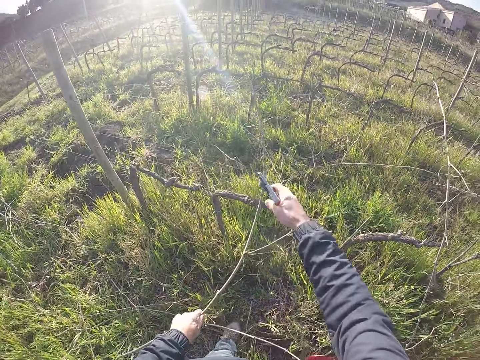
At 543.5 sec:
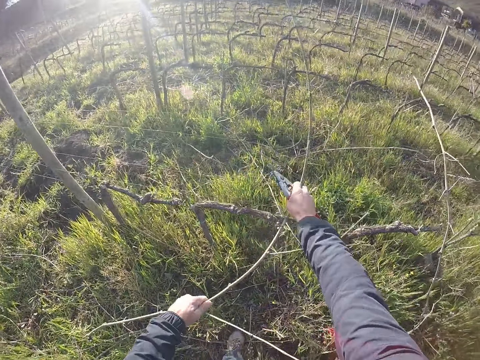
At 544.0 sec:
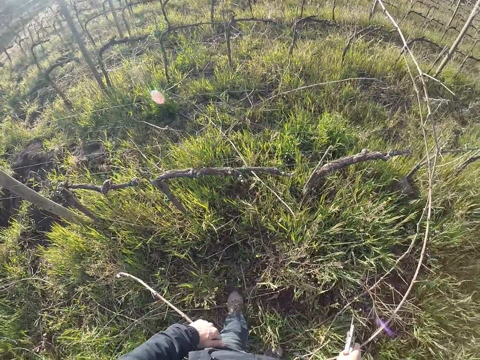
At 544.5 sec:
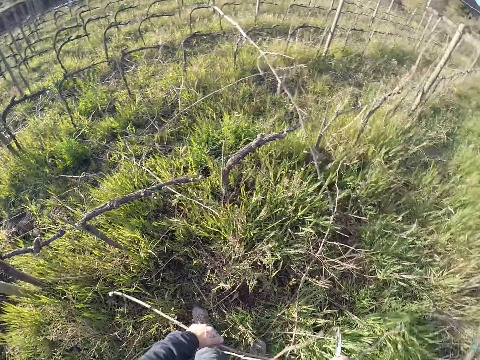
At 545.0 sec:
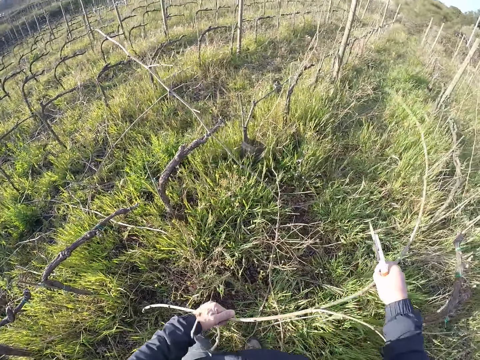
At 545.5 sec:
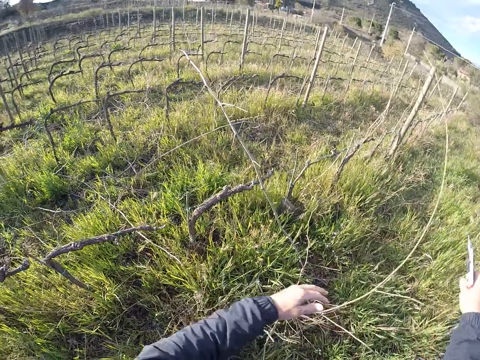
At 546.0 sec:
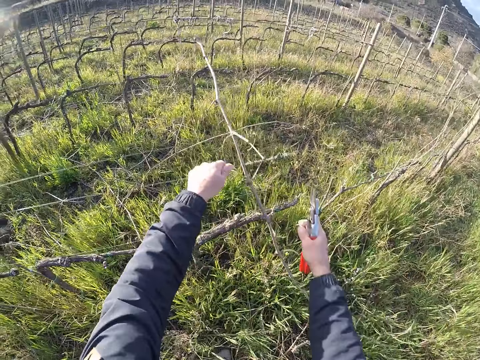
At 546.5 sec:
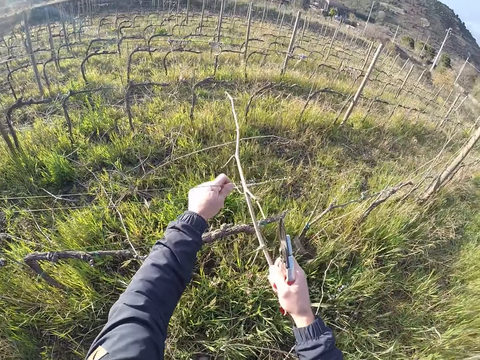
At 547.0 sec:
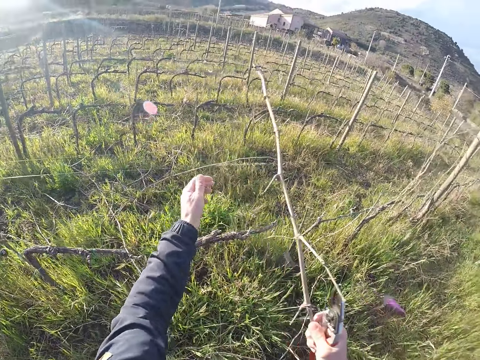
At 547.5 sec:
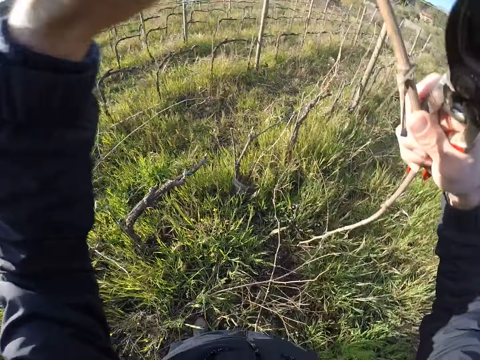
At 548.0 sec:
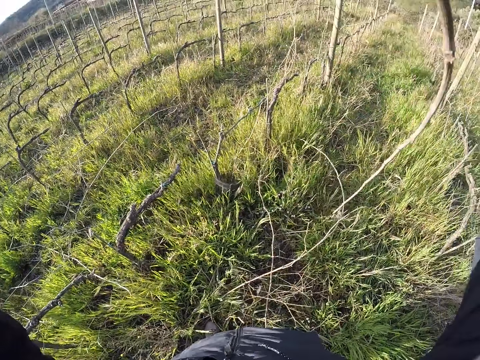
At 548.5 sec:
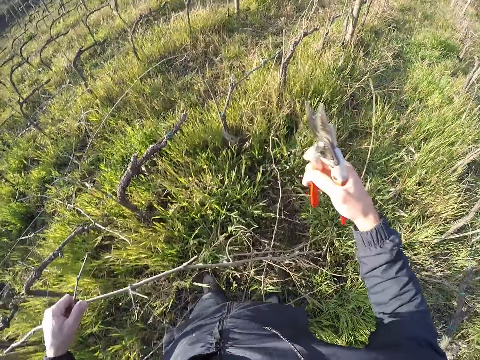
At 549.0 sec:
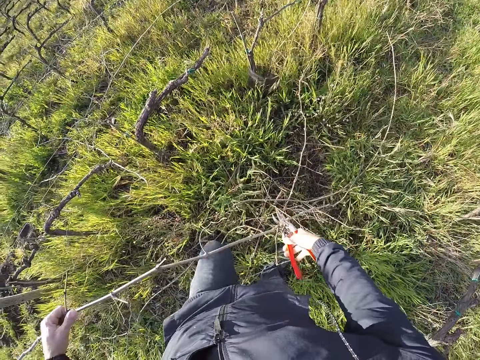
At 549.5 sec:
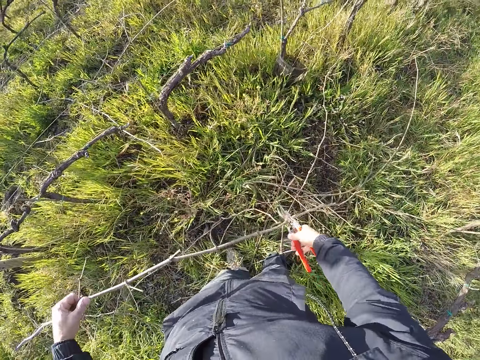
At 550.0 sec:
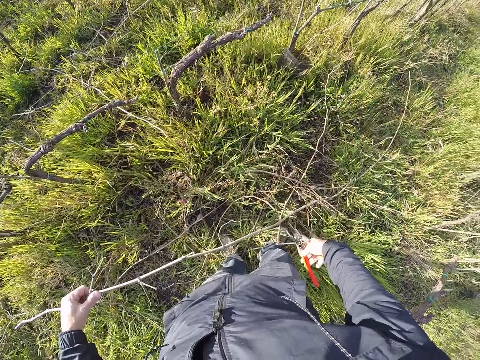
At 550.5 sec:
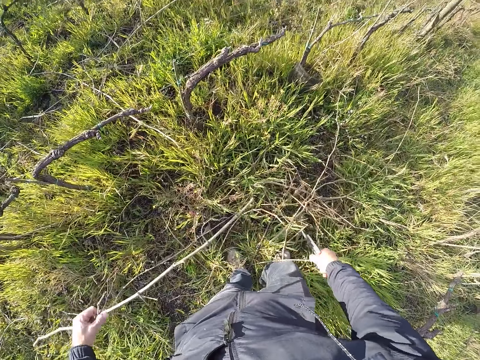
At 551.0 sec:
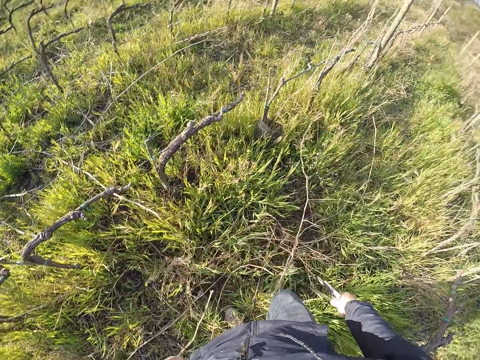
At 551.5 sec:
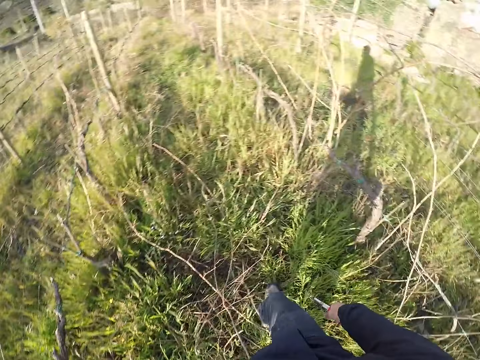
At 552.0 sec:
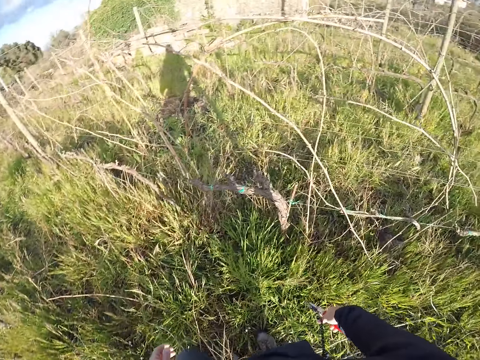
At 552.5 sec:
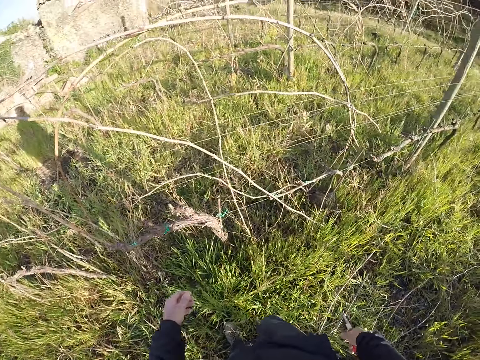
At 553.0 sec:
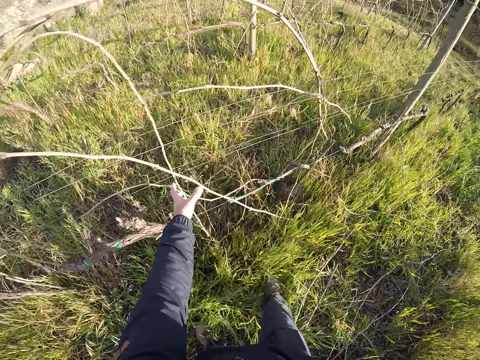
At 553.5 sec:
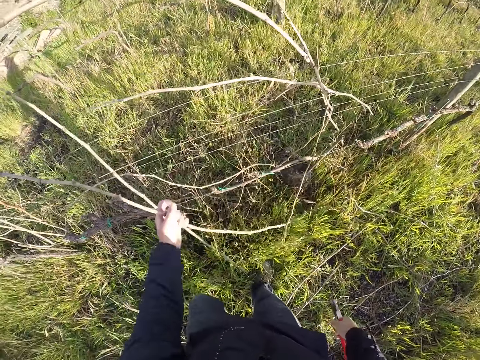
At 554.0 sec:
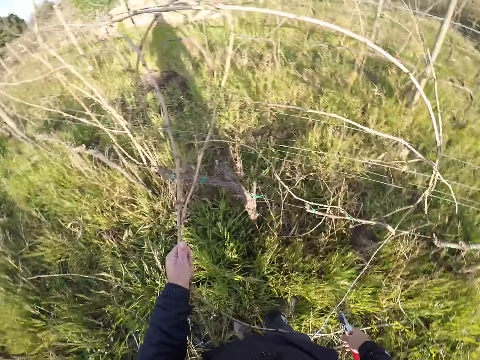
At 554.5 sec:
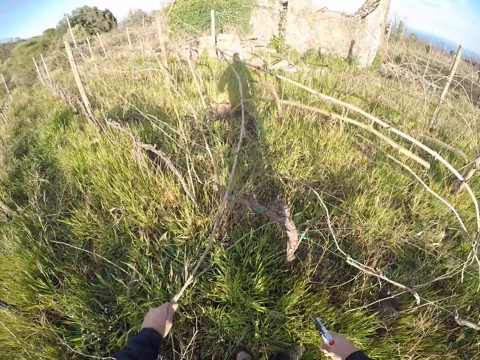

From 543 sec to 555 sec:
The camera wearer draws out the twig from the wire fence with his right hand. He drops the twigs in his left hand on the ground. He draws out some twigs from the wire fence with his hands. He cuts the twigs with the cutter in his right hand. He drops the twigs in his left hand on the ground. He draws out a twig from the wire fence with his left hand.

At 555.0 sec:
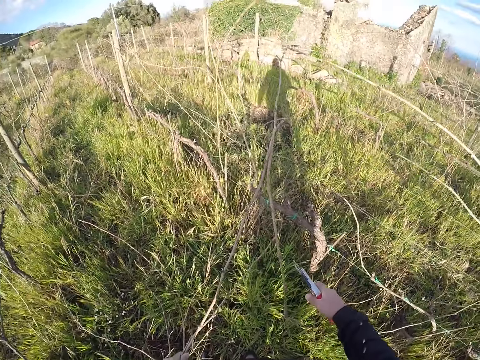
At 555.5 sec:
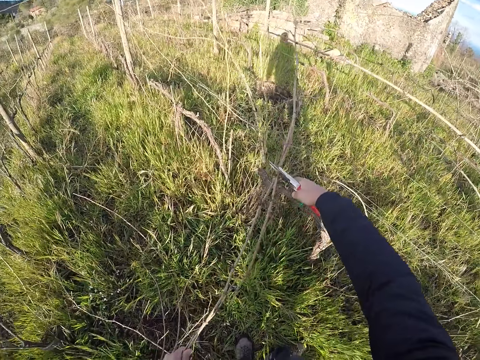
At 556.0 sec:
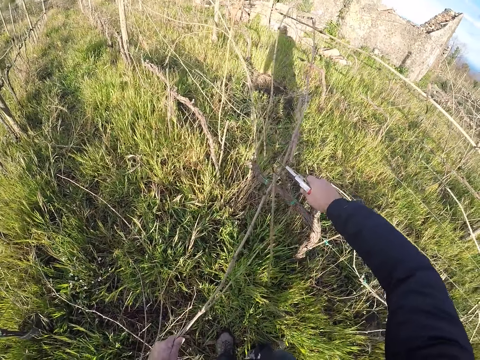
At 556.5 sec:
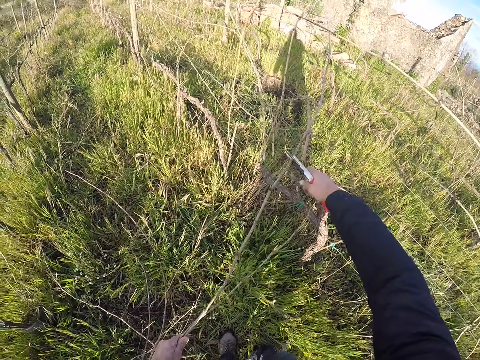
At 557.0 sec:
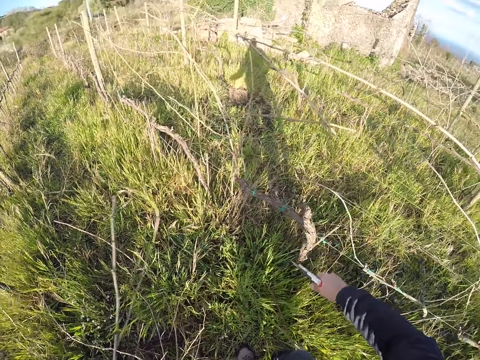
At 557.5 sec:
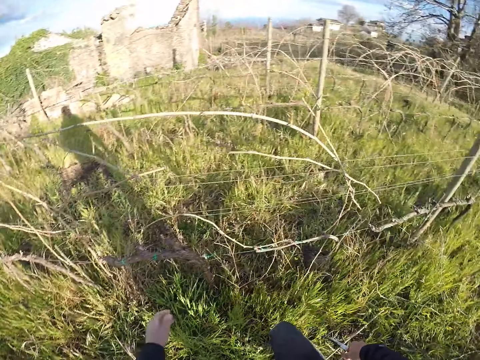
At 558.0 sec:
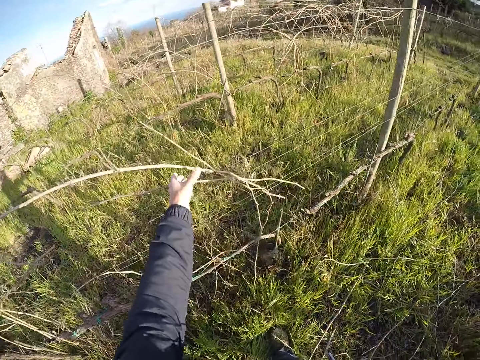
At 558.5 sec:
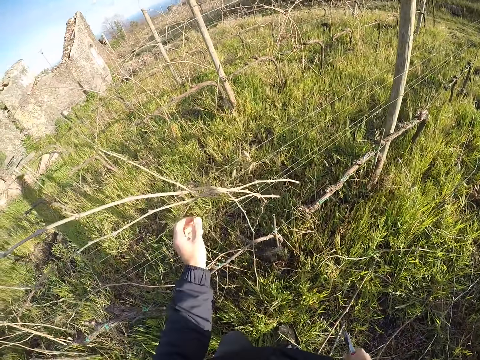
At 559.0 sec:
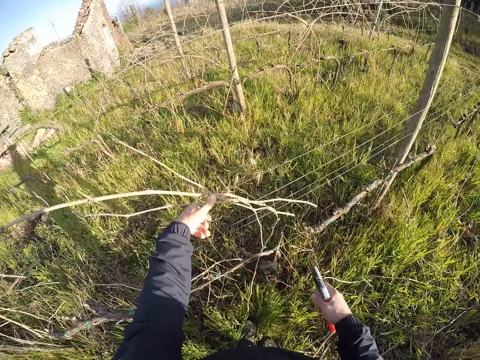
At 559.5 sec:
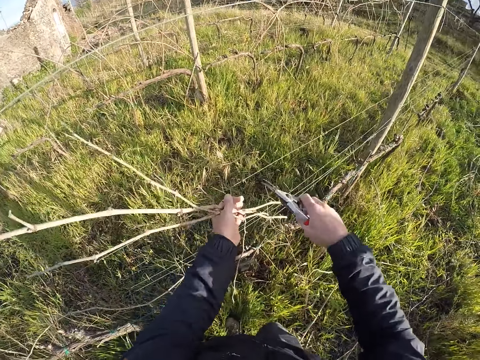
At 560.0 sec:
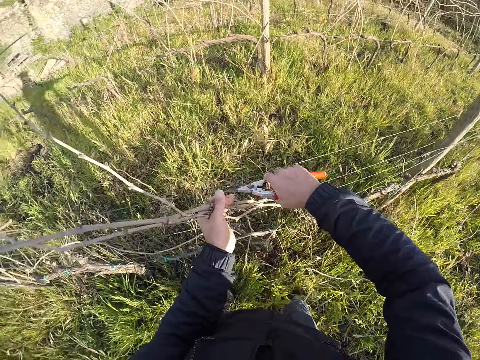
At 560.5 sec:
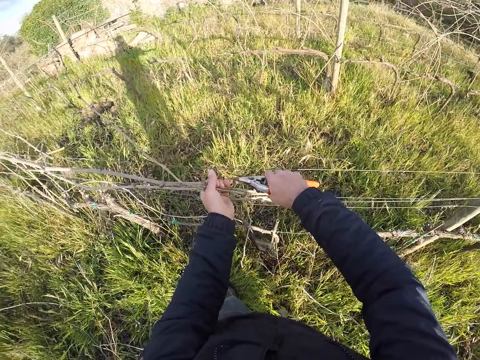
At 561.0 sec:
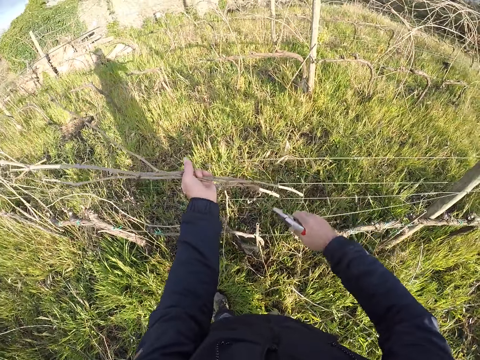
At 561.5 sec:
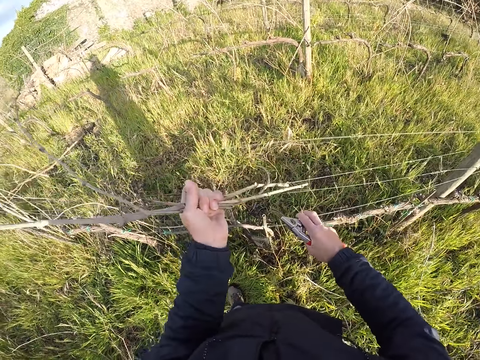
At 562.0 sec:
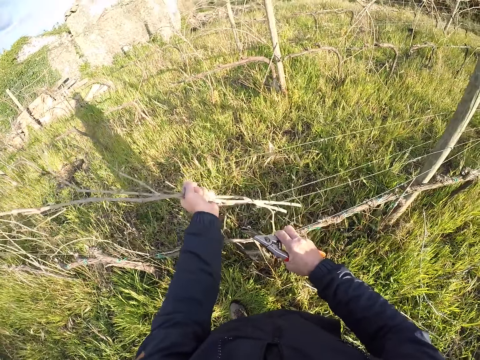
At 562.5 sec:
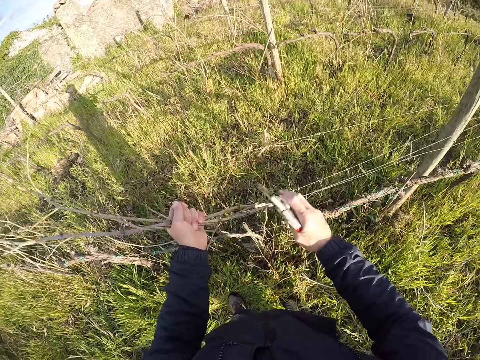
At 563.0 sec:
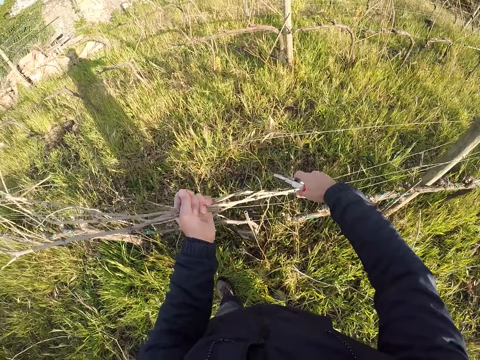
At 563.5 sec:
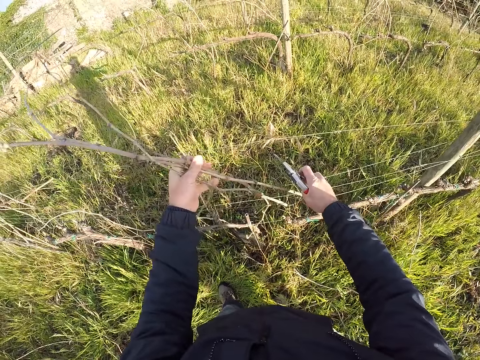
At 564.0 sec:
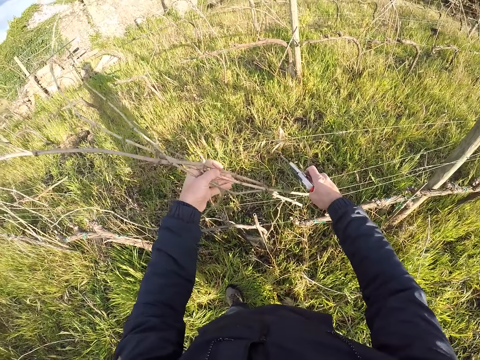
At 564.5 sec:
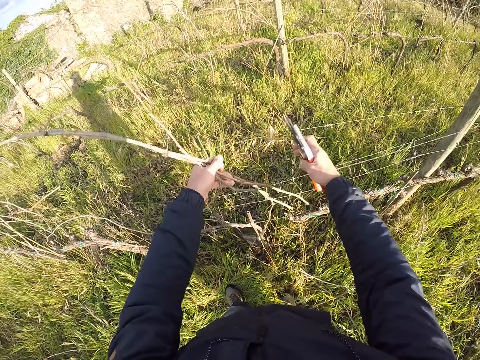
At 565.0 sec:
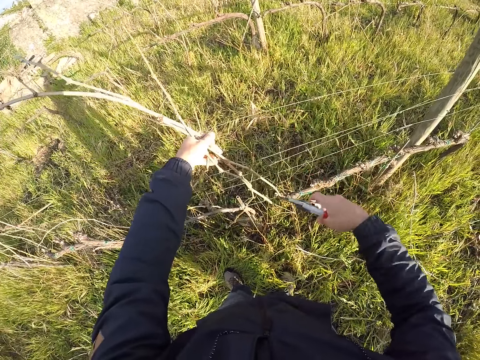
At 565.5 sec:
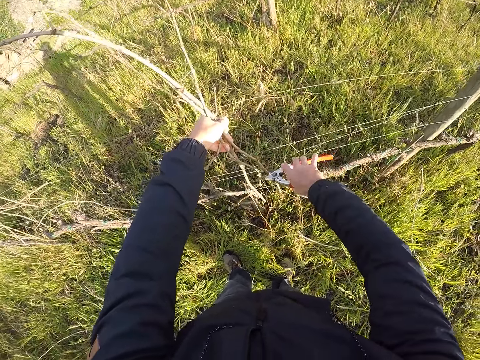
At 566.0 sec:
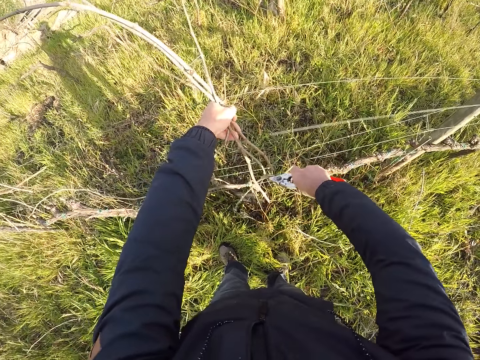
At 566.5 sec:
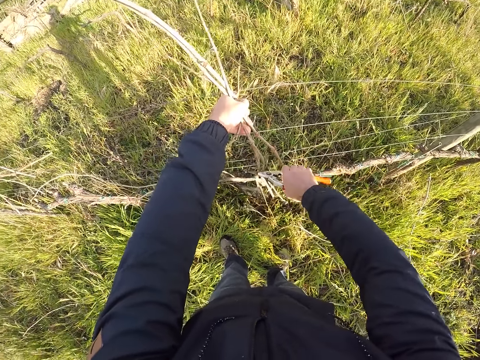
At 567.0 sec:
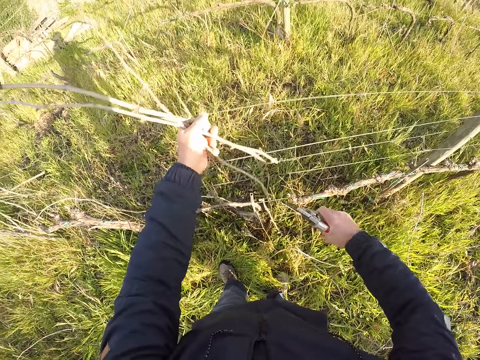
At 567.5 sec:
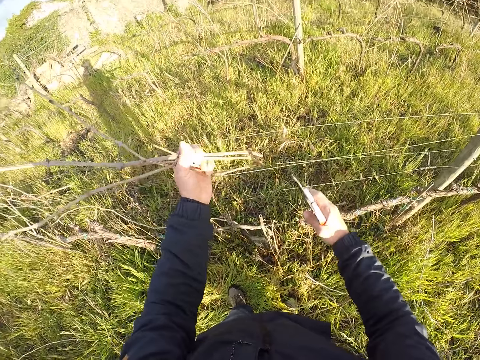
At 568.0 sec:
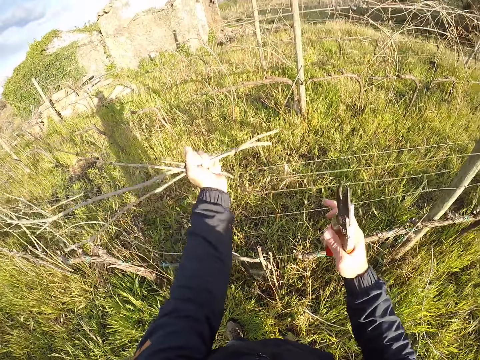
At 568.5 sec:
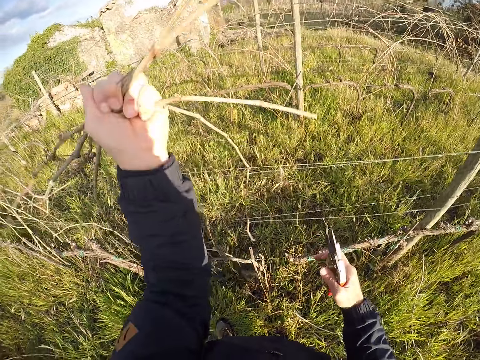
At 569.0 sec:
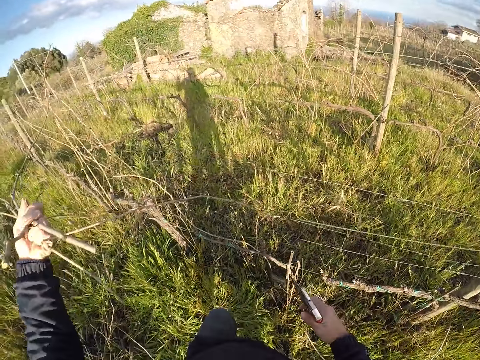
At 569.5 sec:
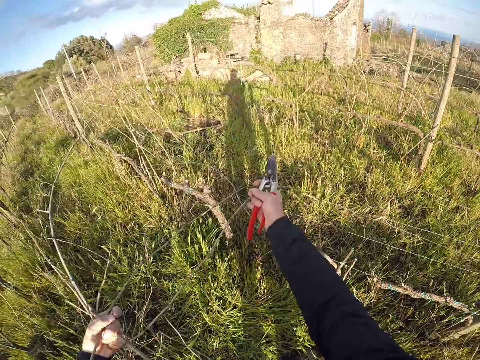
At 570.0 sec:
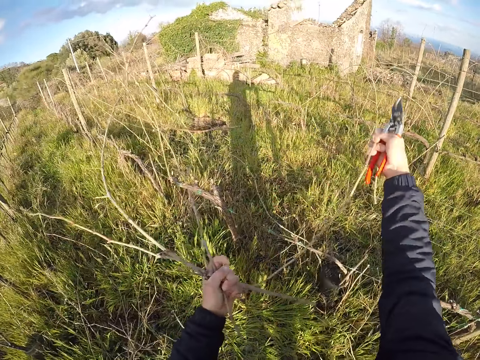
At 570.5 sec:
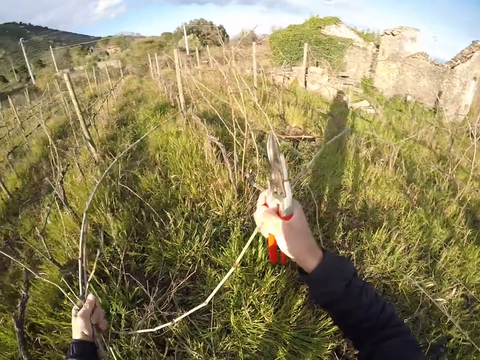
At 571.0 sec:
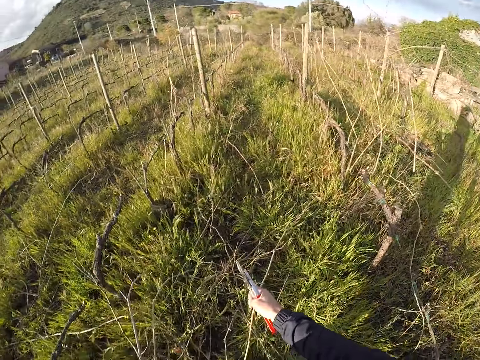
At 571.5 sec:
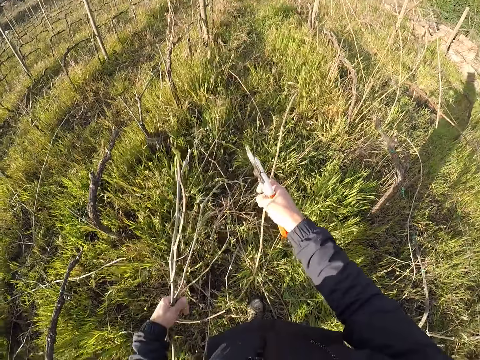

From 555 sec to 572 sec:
The camera wearer cuts the twigs or dry plantation in his left hand with the twig cutter or pruning shear in his right hand. He drops the dry plantation on the ground. He pulls twigs from the fence with his left hand. He cuts the fence with the twig cutter in his right hand. He cuts the fence again. He cuts the dry plantation with the pruning shear. He pulls the twig from the fence with both hands.
